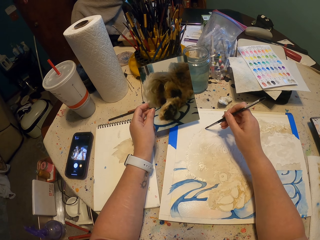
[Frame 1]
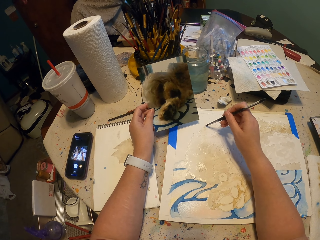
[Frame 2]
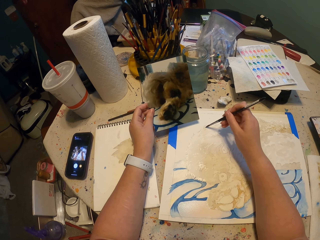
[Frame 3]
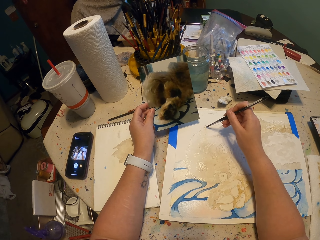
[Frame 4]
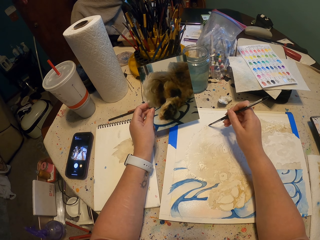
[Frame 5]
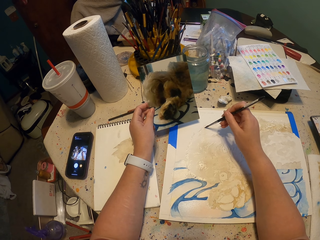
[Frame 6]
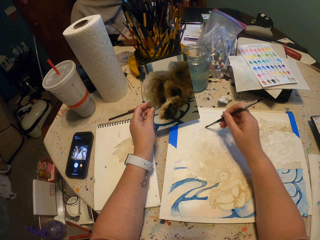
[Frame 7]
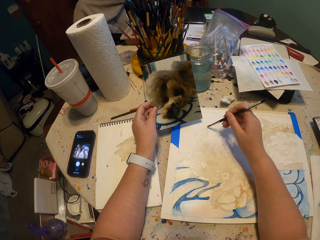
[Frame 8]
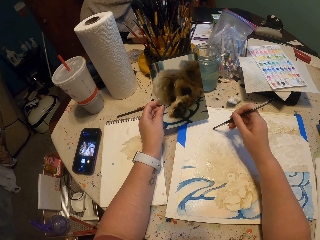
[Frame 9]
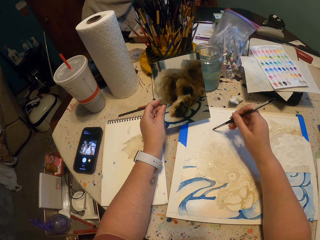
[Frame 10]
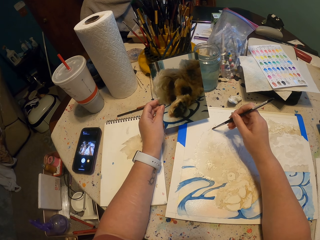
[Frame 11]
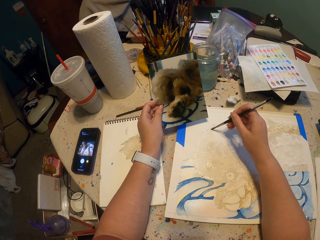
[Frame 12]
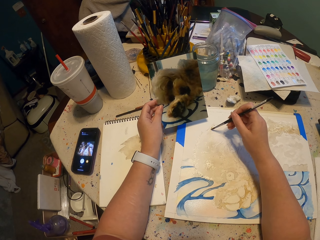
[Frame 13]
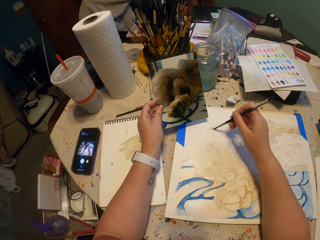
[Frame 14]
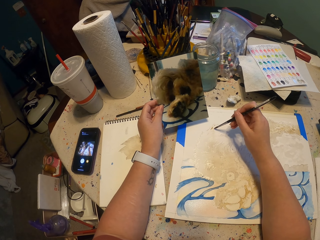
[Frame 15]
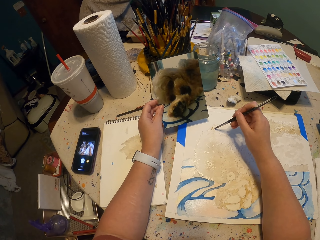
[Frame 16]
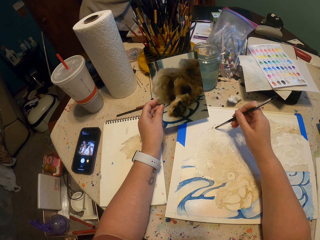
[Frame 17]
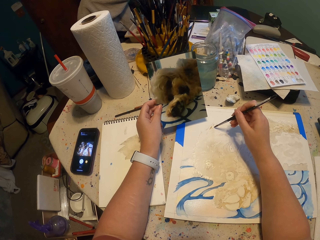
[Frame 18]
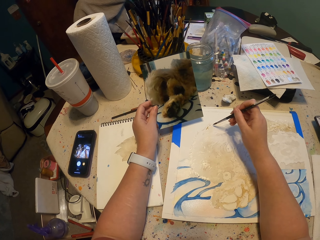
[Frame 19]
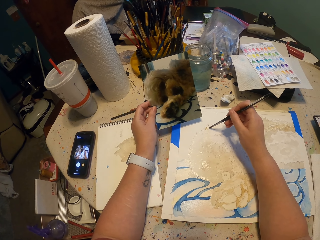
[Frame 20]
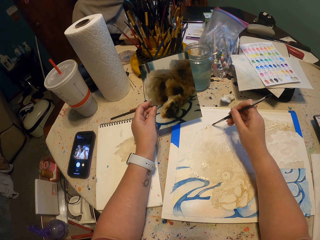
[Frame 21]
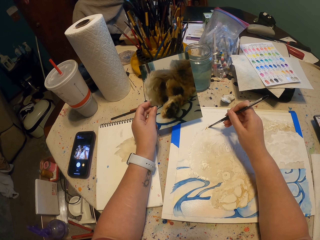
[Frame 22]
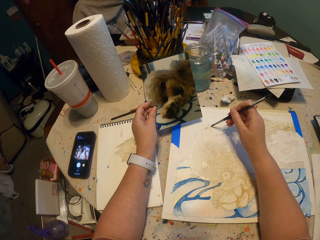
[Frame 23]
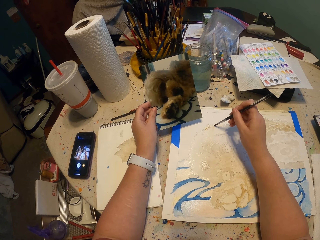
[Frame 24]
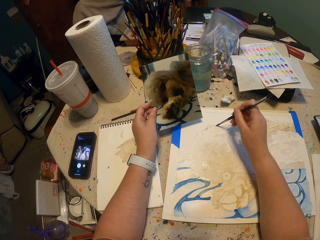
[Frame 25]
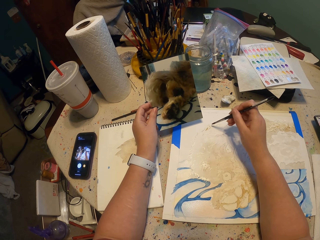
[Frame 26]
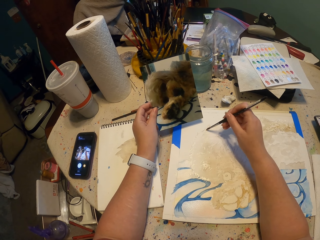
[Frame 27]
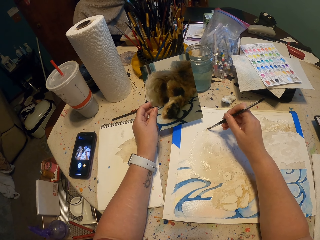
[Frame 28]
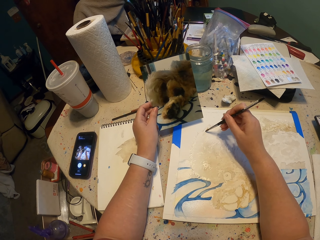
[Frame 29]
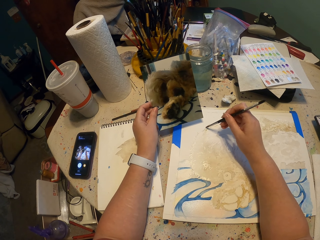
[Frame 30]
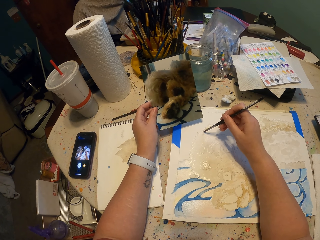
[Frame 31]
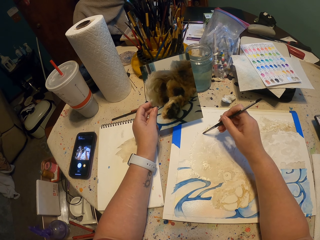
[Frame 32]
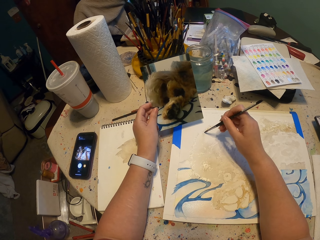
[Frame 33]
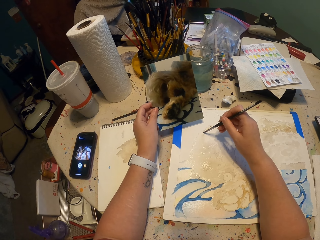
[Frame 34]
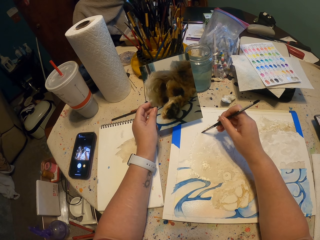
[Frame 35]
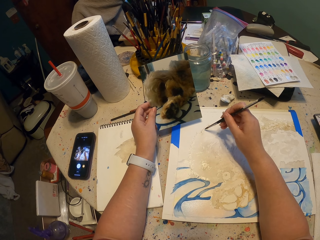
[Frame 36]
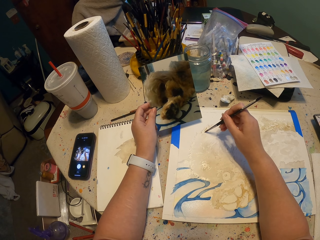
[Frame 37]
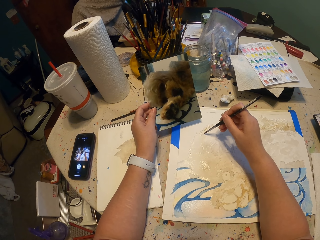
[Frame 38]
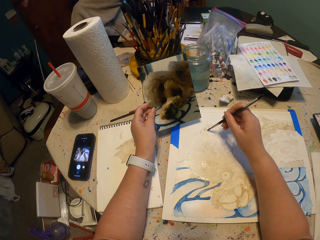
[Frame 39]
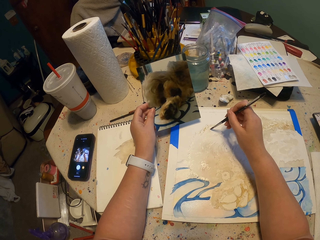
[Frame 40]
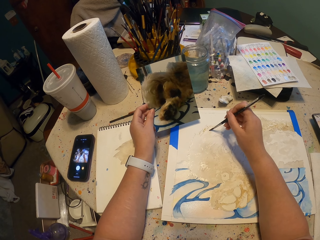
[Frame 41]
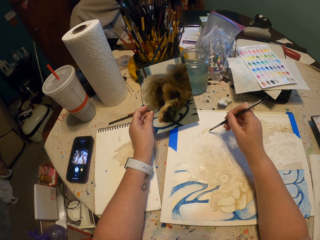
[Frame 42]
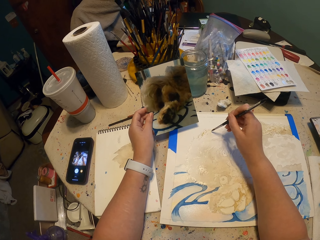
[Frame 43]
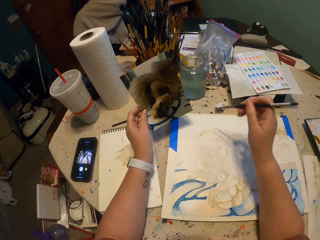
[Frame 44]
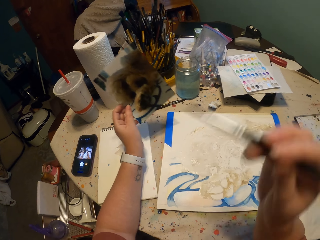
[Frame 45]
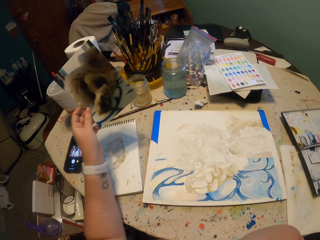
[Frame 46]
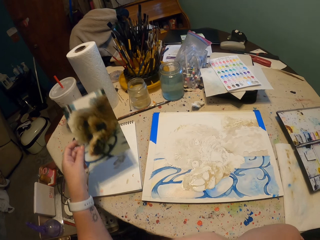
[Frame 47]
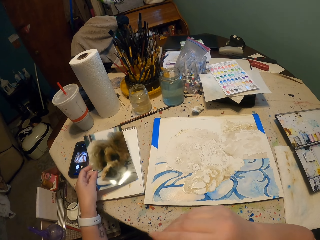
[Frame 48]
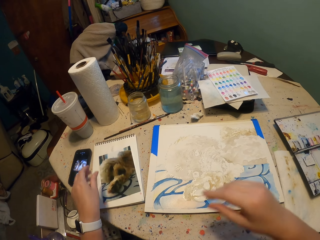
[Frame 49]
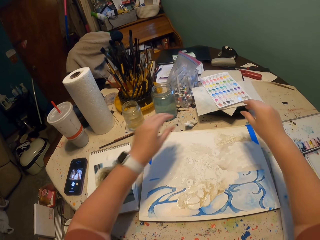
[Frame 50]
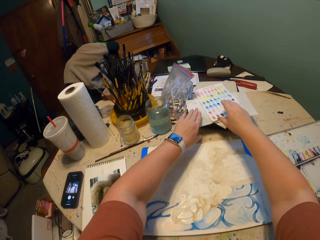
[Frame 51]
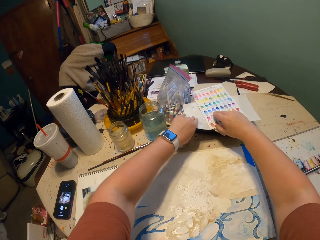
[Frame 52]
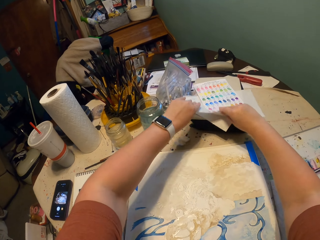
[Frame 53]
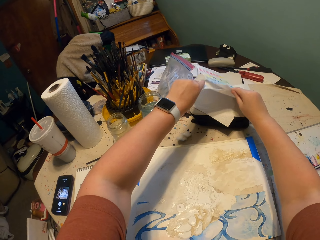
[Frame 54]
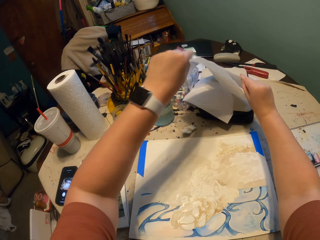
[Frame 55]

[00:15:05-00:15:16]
The camera wearer lifts the brush. They put the photo on the table. They lift a paper.

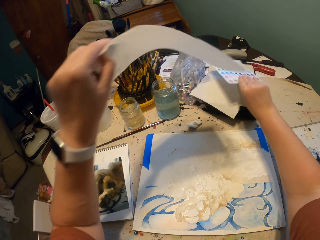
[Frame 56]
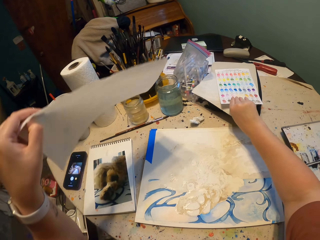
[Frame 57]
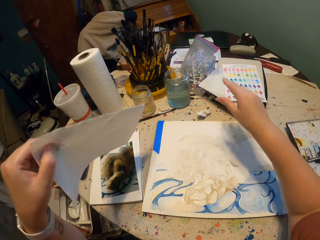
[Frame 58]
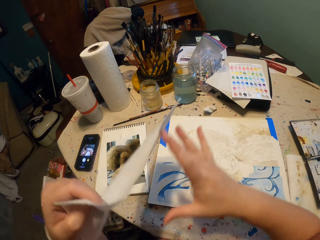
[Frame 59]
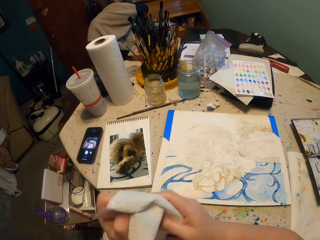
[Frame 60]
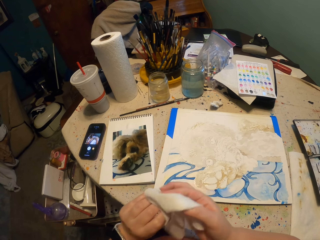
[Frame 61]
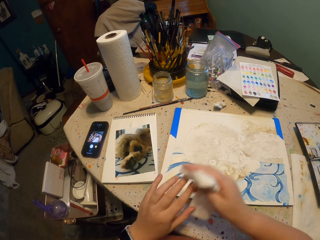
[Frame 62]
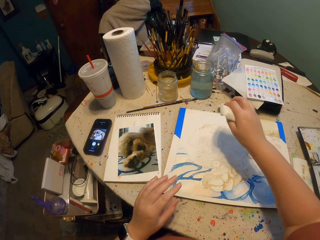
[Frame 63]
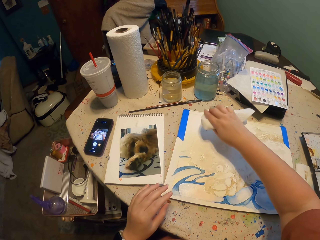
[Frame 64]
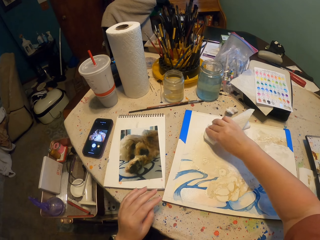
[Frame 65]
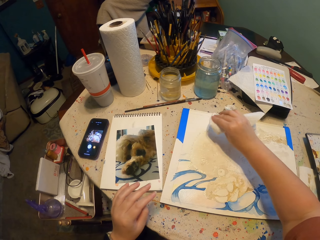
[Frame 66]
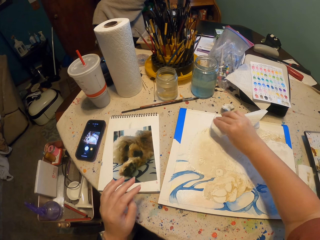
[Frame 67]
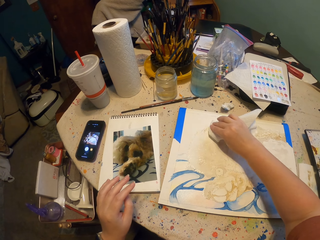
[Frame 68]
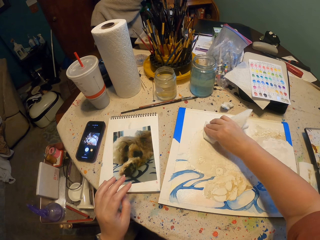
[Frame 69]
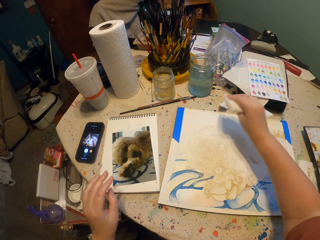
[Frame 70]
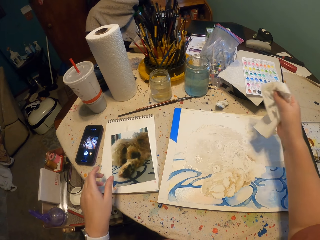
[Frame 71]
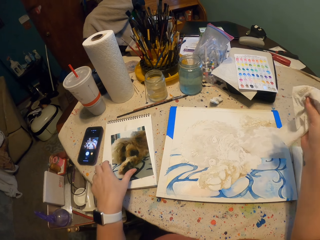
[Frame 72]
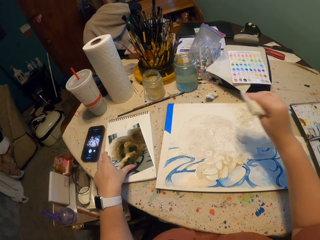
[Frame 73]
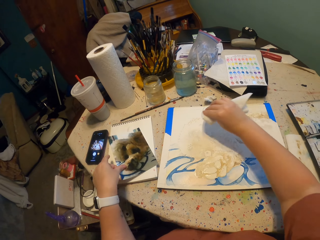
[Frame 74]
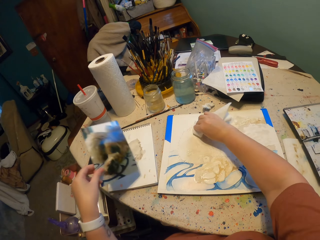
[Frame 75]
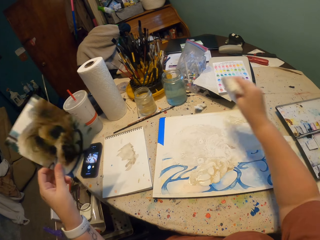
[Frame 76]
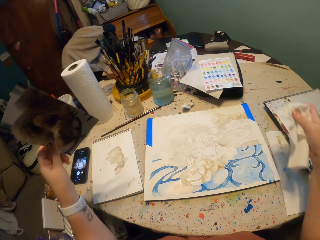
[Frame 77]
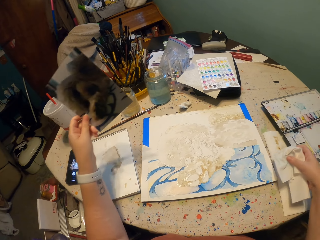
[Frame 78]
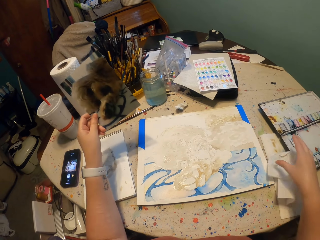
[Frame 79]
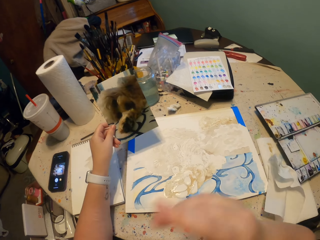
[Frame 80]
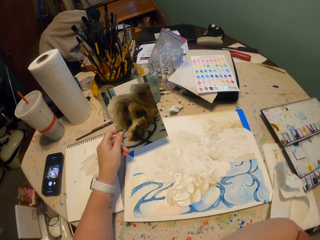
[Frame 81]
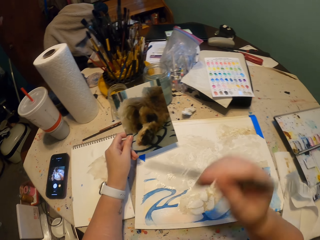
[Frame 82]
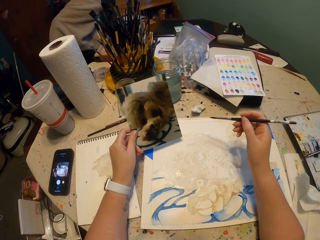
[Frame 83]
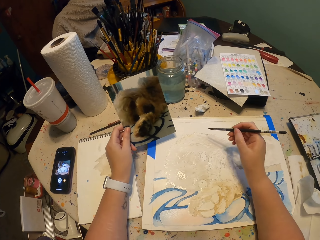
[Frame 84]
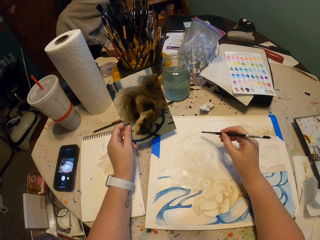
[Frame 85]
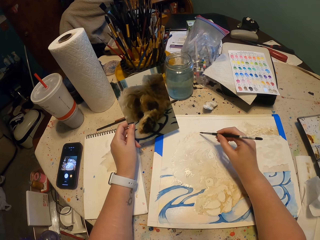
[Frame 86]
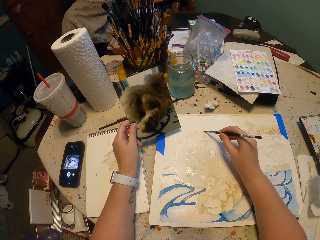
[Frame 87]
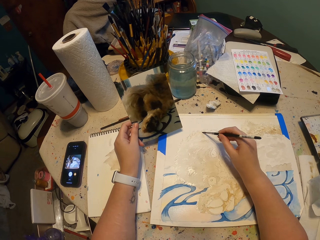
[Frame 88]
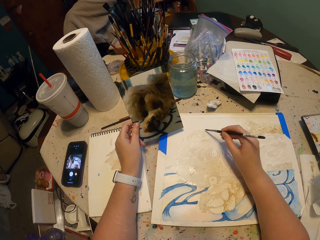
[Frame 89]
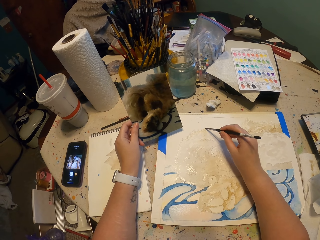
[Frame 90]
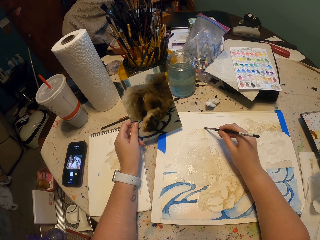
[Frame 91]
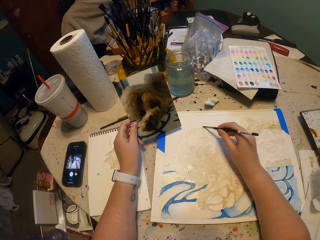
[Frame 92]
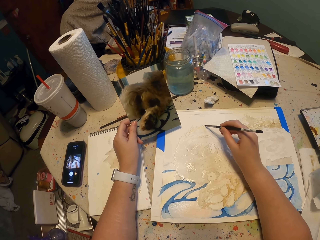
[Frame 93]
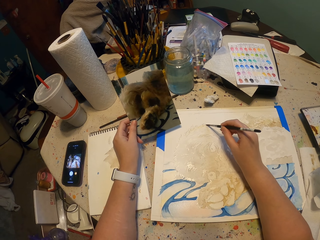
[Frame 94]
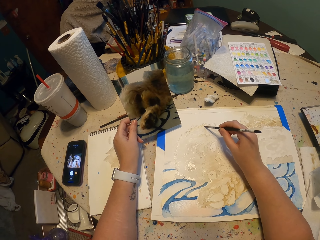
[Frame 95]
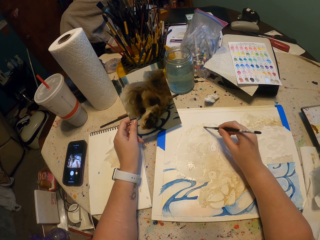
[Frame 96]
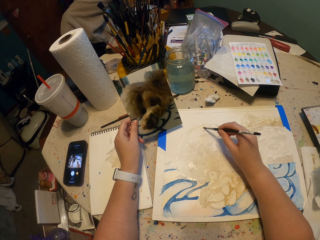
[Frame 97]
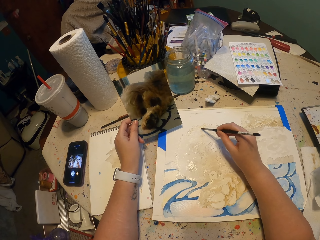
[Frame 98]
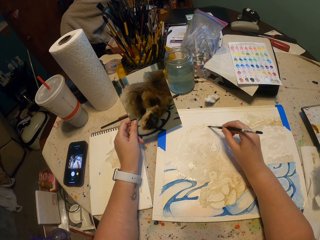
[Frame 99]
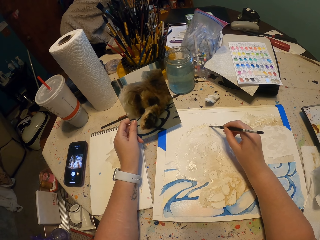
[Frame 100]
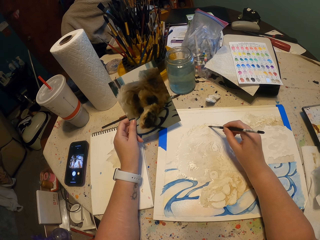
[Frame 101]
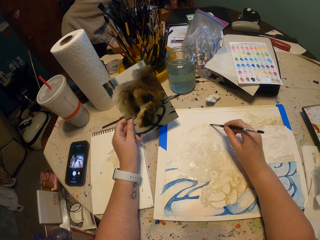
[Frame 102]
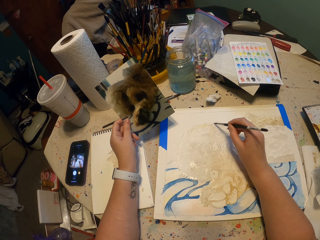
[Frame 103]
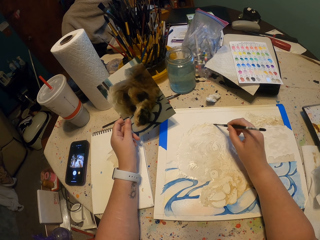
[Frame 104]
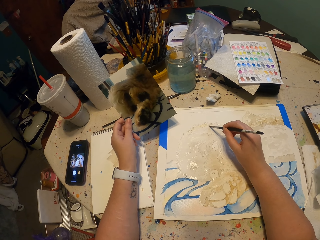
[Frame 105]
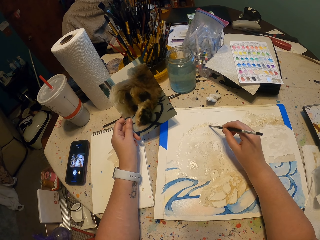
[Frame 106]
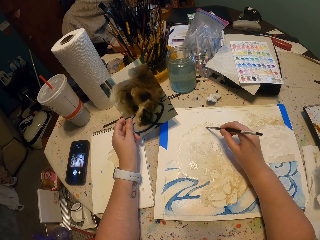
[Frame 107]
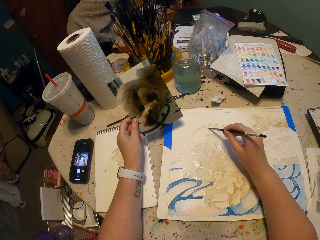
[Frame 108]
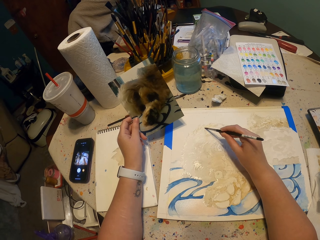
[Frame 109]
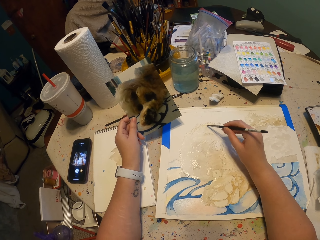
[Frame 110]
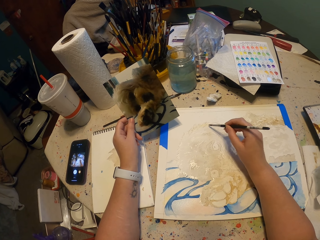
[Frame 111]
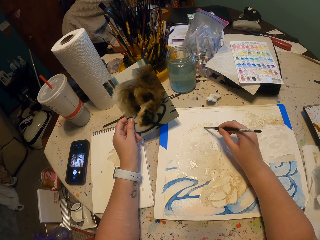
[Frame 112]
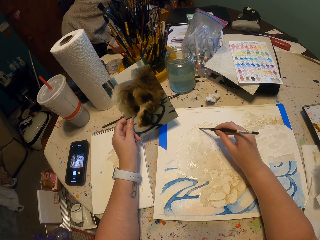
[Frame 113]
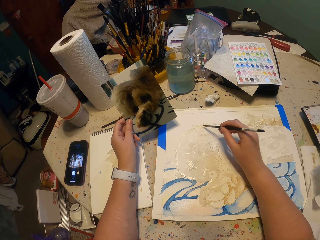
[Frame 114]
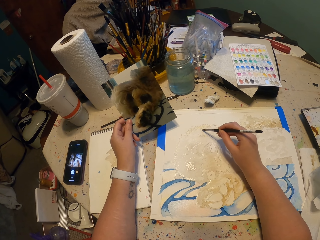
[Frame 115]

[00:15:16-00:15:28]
The camera wearer folds the paper. They wipe paint on the art book. They lift the hand. They wipe paint. They put a tissue down. They drop the brush. They paint on the art book.
